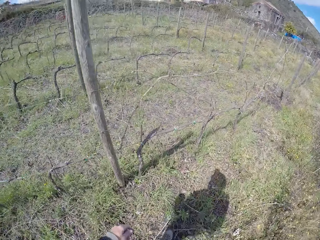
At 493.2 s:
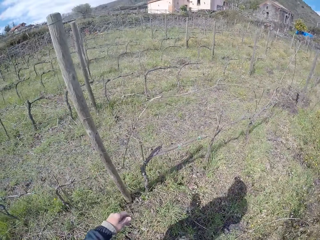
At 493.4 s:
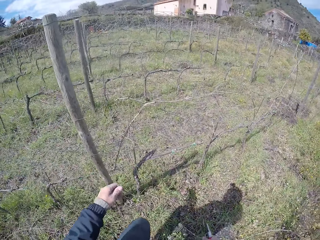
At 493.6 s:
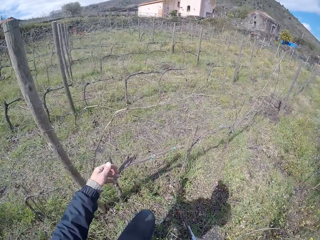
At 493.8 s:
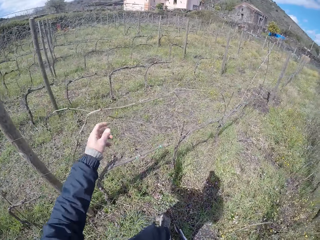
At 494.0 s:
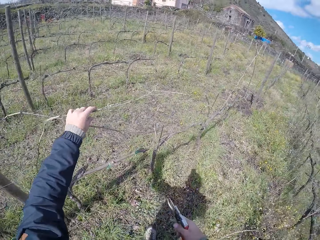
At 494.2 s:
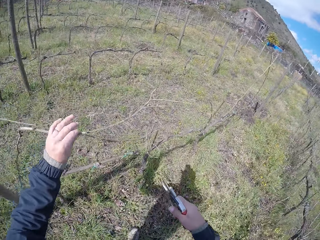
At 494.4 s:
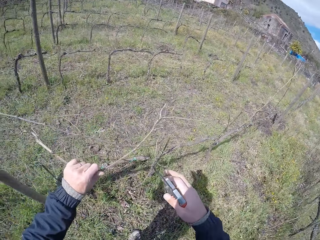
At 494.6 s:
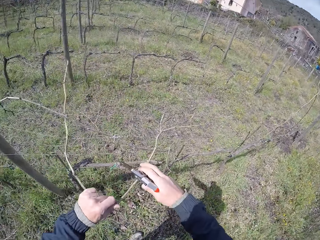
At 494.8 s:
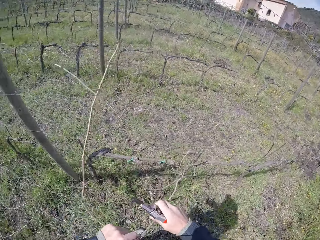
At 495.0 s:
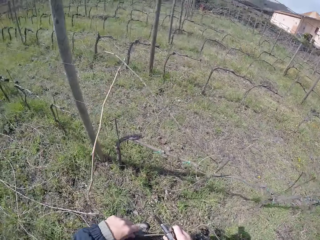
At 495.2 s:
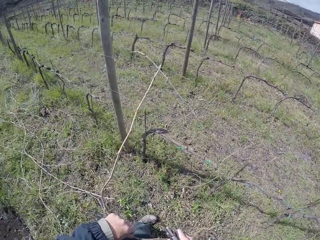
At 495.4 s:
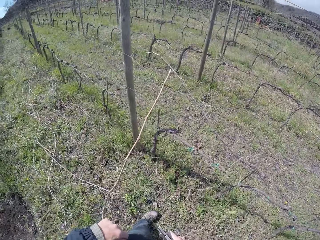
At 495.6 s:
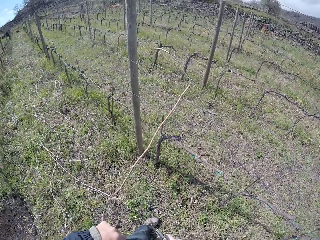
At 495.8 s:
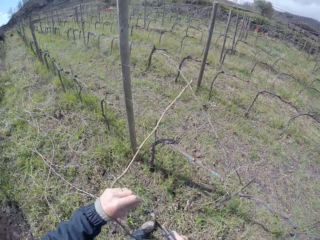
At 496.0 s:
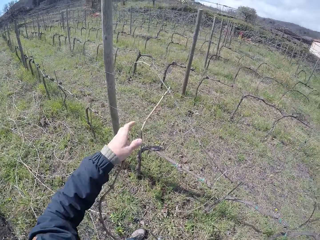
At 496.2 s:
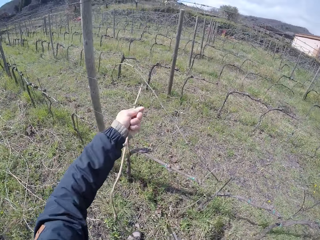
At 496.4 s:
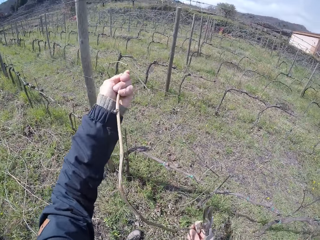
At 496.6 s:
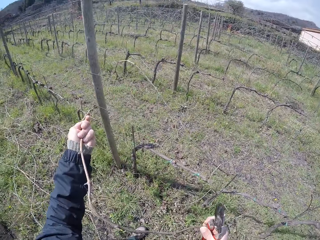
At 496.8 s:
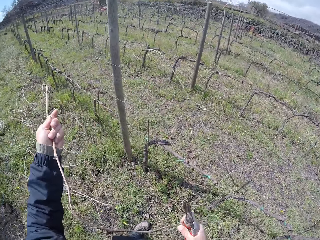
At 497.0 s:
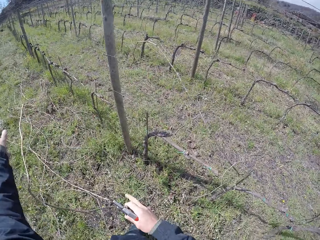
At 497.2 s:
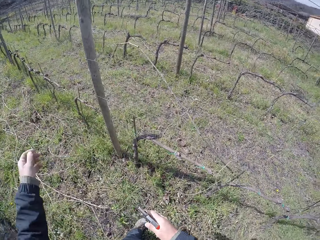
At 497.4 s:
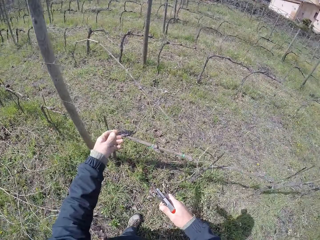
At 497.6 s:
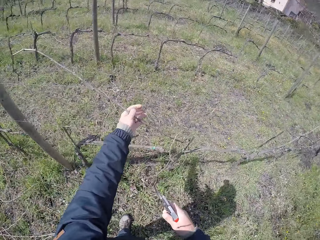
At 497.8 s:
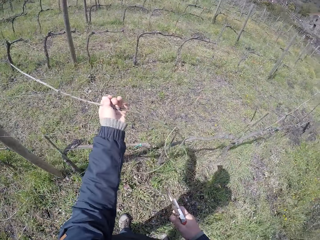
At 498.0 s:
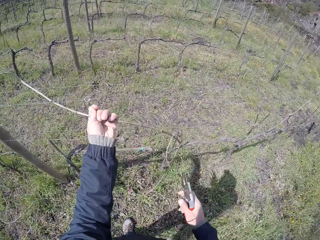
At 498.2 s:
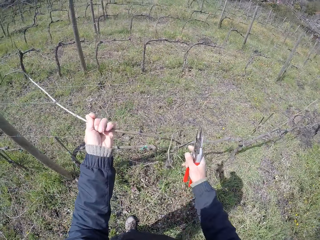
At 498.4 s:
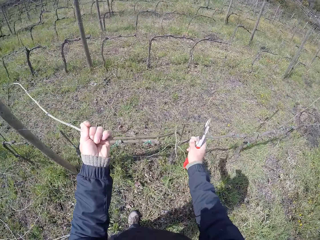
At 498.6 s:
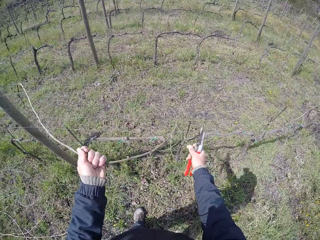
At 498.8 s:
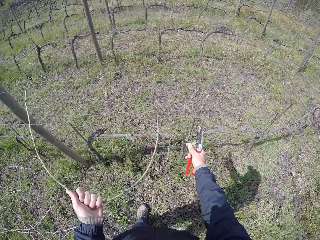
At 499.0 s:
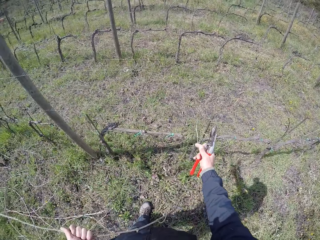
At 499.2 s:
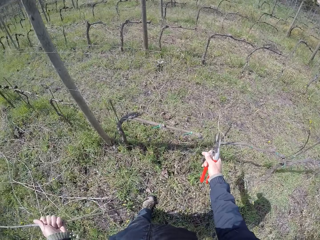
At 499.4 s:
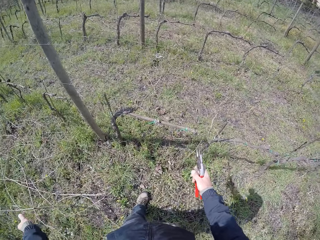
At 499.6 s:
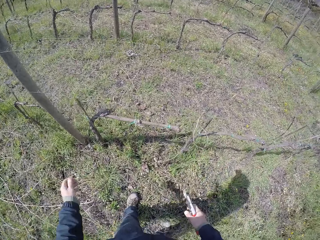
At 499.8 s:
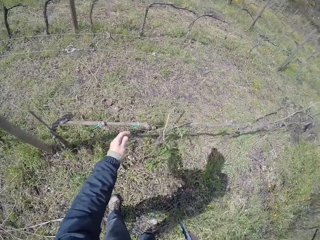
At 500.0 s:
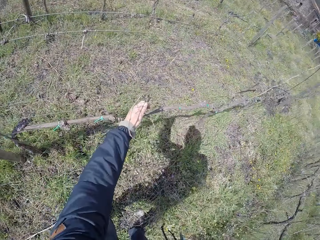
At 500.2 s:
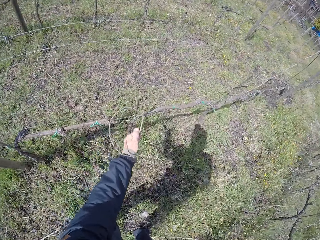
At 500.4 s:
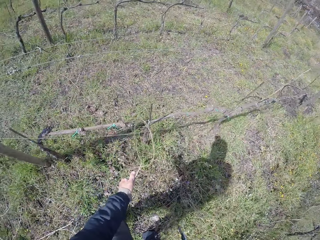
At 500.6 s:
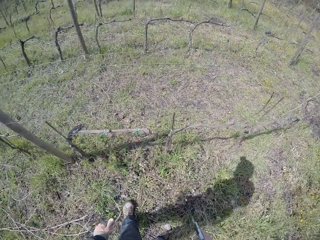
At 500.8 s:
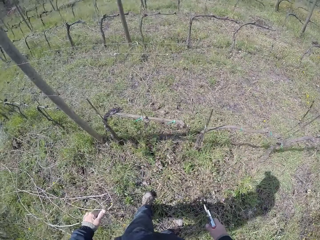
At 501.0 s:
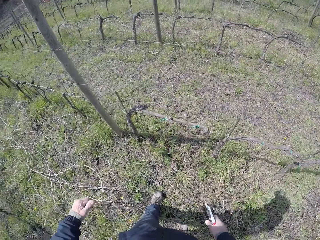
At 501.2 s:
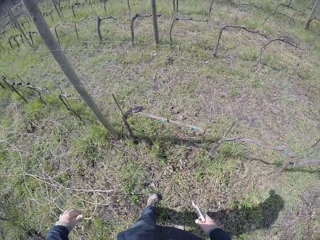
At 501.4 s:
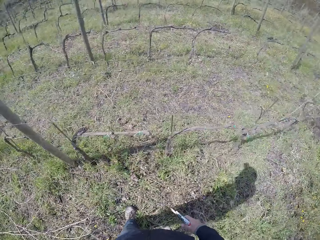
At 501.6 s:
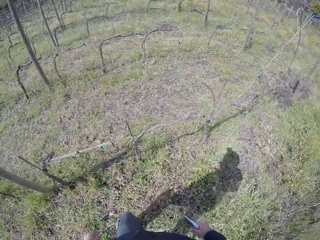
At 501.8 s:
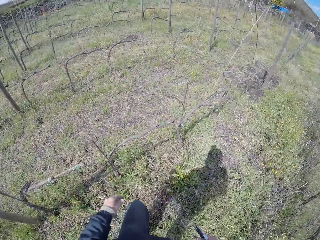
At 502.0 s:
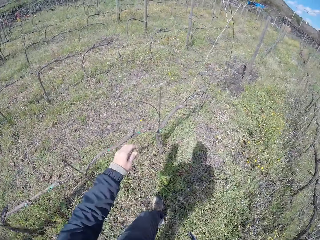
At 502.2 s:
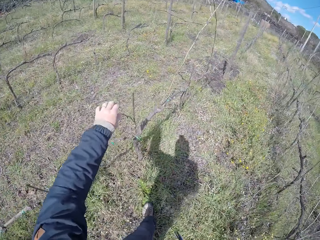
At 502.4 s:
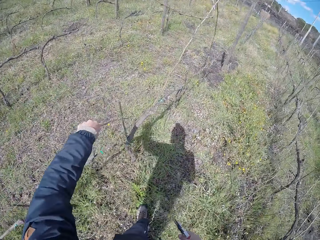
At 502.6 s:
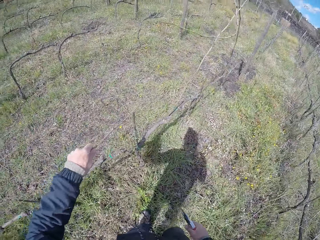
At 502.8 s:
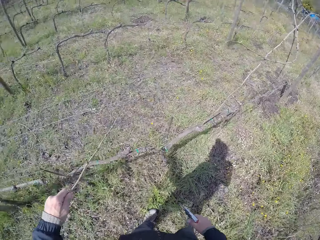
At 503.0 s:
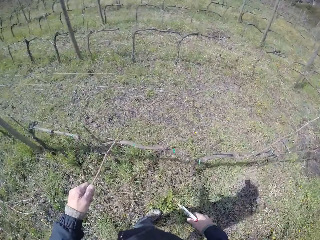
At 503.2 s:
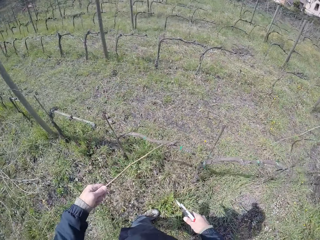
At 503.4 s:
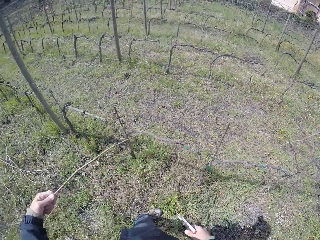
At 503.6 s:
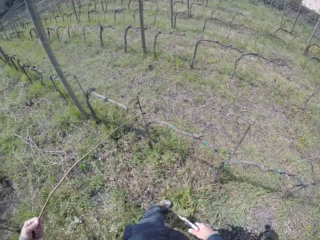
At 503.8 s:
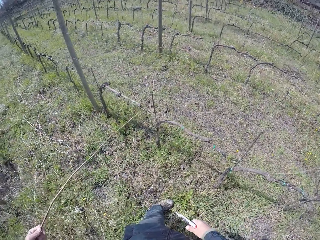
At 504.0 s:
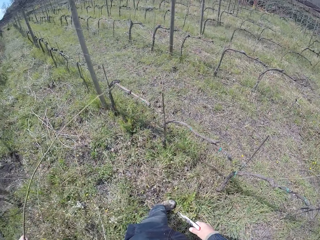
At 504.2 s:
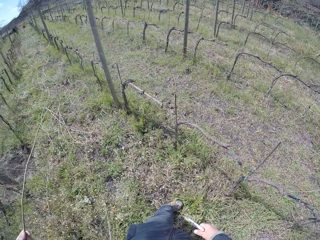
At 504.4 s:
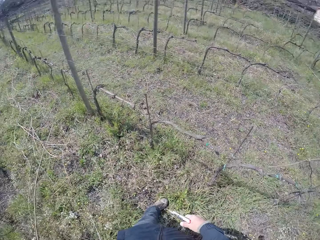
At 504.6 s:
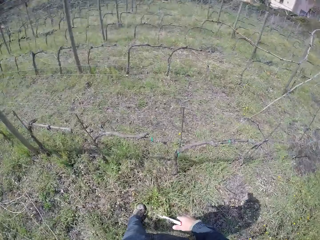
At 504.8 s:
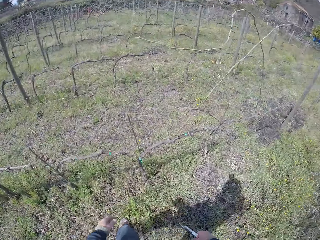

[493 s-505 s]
The camera wearer pulls a twig with her left hand from the fence. She holds the wood with the left hand. She pulls a twig with both hands from the fence. She throws the twigs on the ground with both hands. She pulls a twig with her left hand from the fence. She holds the wood with the left hand. She drops the wood with the left hand. She pulls a twig with her left hand from the fence. She holds the wood with the left hand. She drops the wood with the left hand and steps ahead with the left leg. She pulls a twig with her left hand from the fence.

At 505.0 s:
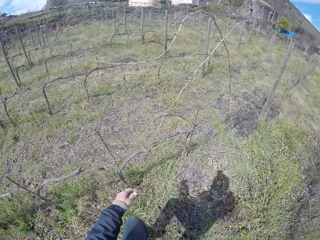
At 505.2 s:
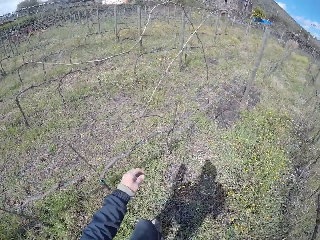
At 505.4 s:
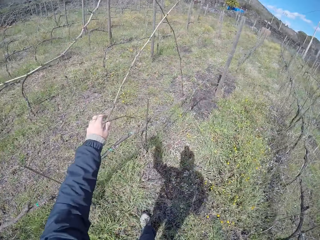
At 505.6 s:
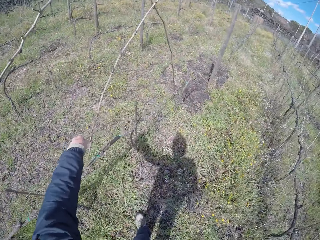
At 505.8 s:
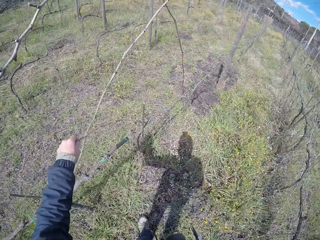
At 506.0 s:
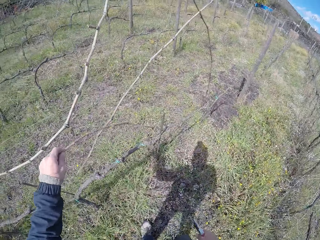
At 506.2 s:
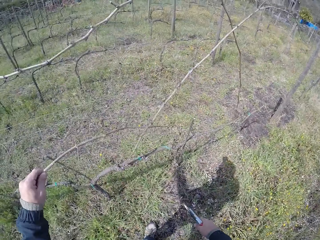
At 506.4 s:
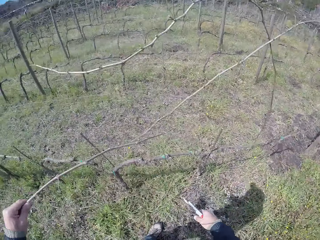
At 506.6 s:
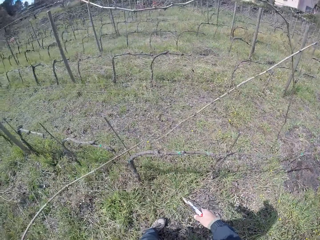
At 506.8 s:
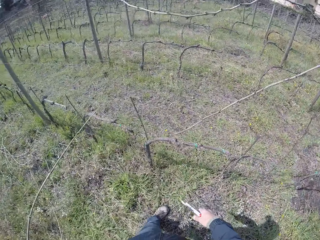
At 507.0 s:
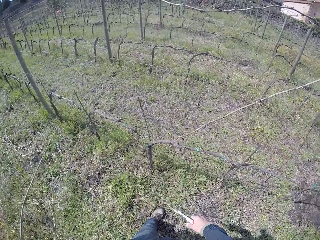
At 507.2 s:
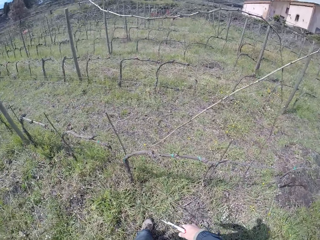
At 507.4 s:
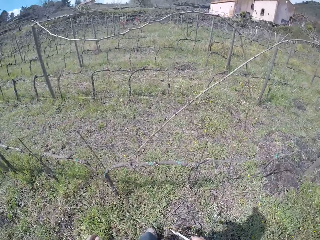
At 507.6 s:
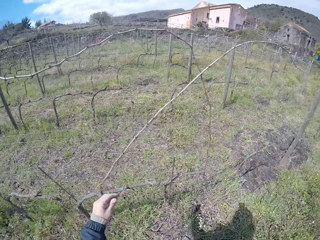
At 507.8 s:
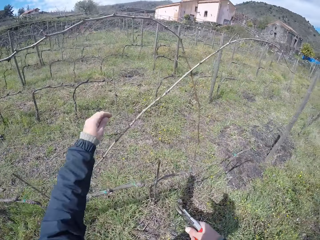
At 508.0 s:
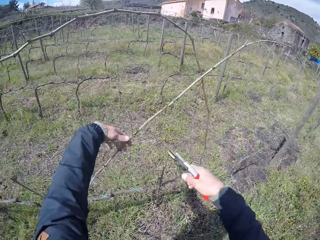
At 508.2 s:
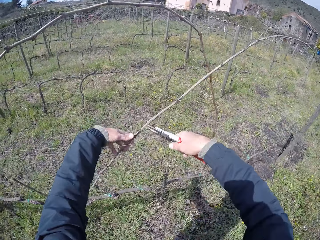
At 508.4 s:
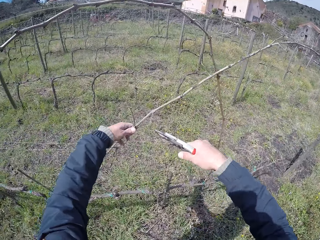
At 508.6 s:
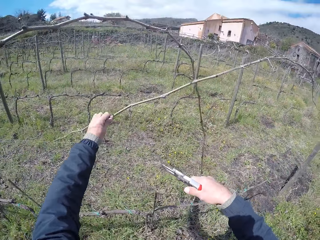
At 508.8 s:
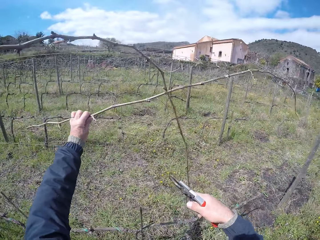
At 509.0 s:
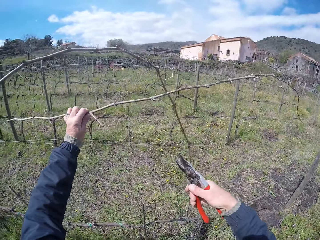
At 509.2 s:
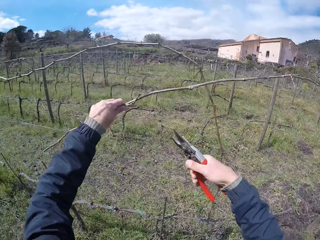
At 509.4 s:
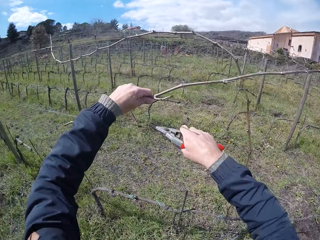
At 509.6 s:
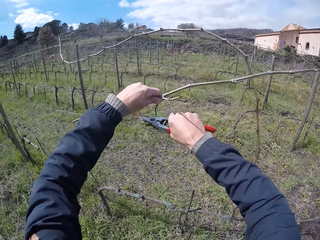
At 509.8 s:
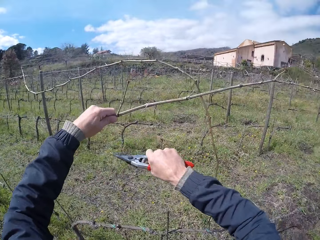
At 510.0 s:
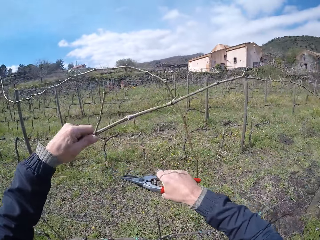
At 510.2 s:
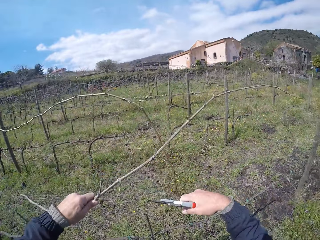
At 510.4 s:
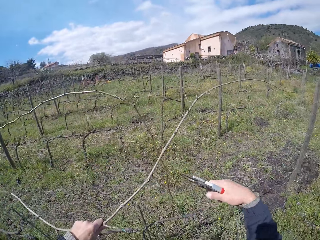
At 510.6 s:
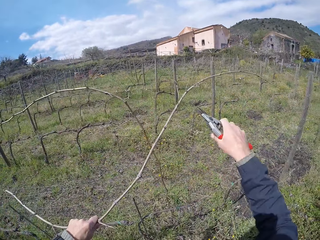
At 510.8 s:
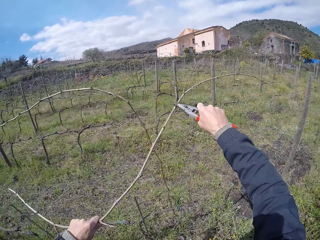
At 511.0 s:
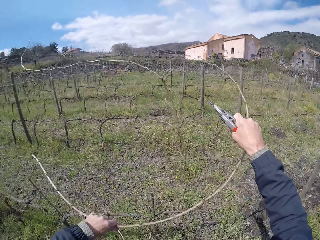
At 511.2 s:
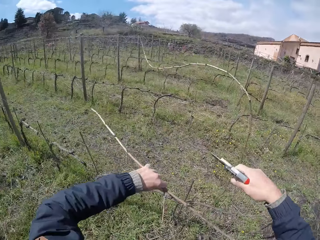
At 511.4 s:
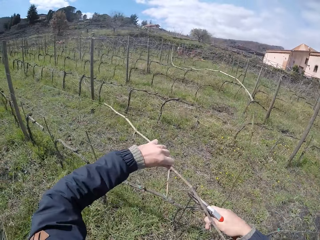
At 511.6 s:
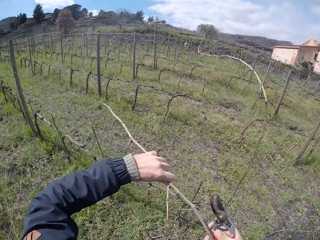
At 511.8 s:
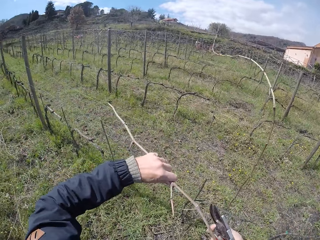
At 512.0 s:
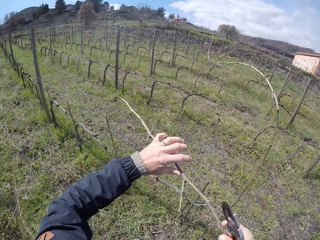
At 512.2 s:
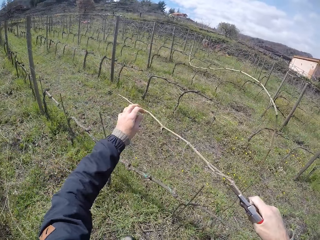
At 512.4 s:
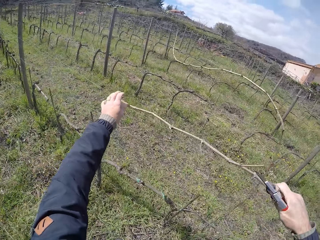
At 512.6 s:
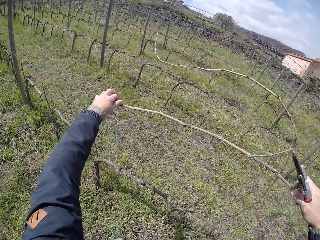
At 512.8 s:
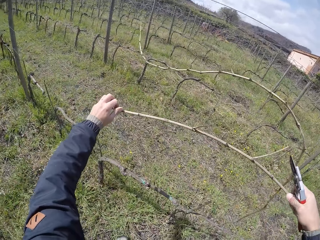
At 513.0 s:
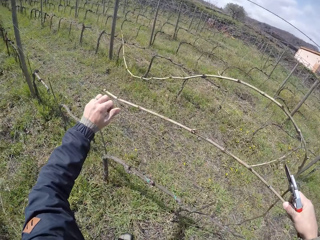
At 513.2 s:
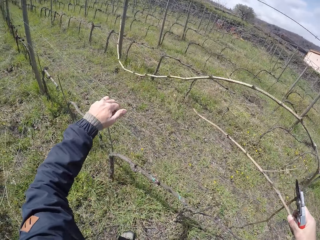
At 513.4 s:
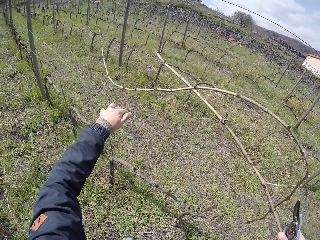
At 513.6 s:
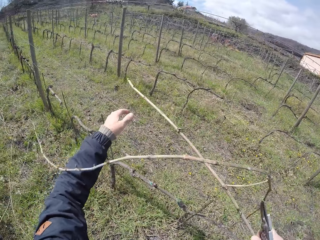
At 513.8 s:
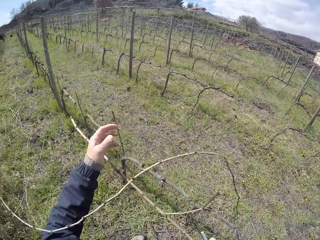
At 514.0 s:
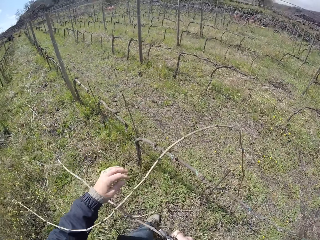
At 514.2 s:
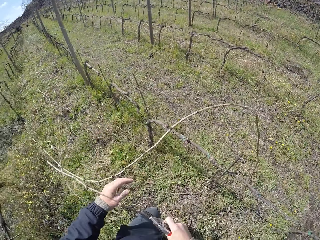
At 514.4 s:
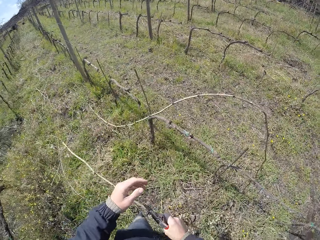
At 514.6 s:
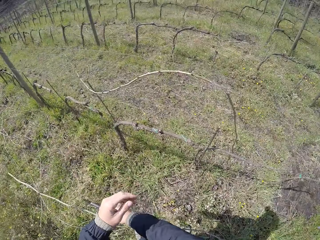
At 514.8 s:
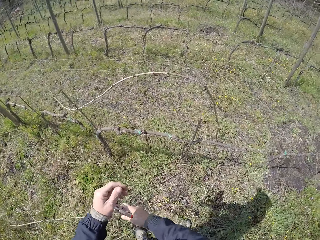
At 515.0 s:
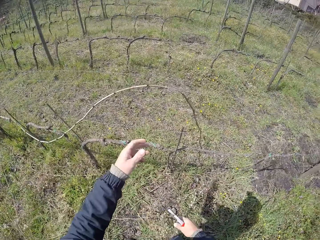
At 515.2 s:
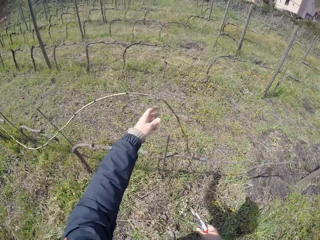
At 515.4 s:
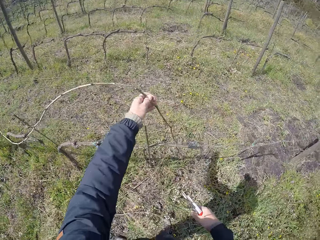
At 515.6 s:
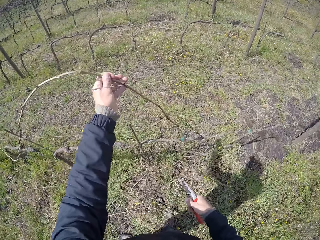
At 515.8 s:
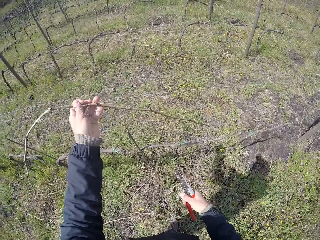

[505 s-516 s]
The camera wearer drops wood with the left hand and walks a step ahead. She pulls a twig with her left hand from the fence. She holds the wood with the left hand. She drops the wood with the left hand. She holds the wood with the left hand. She cuts the twig with a pruner in her right hand. She cuts the twig with the pruner in her right hand again. She pulls a twig with her left hand from the fence. She cuts the twig with the pruner in her right hand. She pulls a twig with her right hand from the fence. She holds the wood with the right hand. She holds the wood with both hands. She throws the twigs on the ground with her right hand. She pulls a twig with her left hand from the fence.
